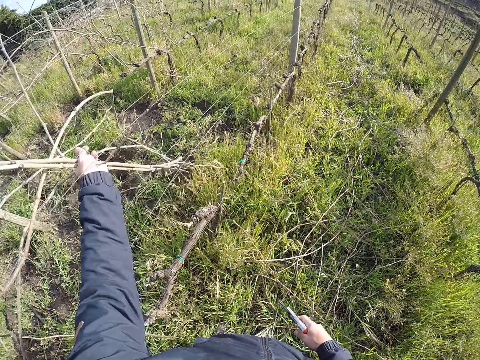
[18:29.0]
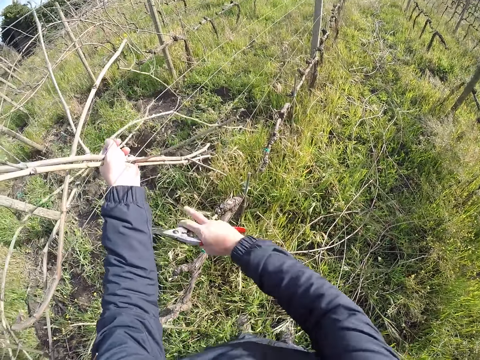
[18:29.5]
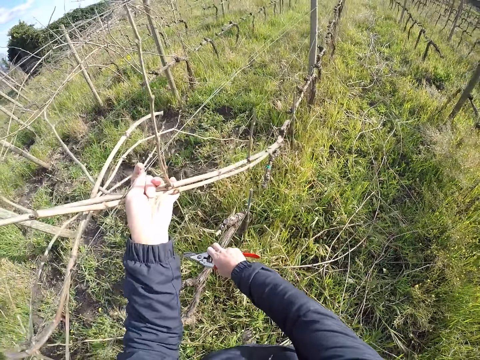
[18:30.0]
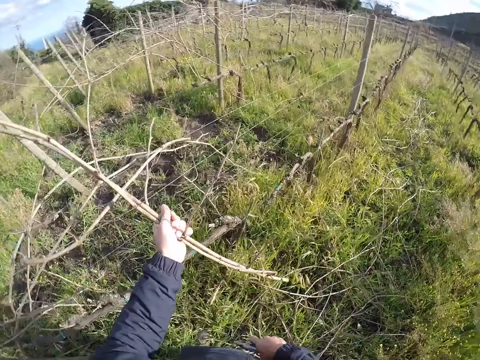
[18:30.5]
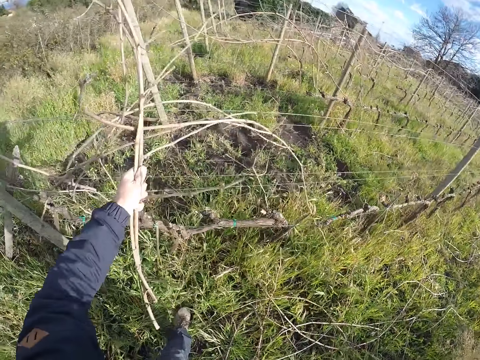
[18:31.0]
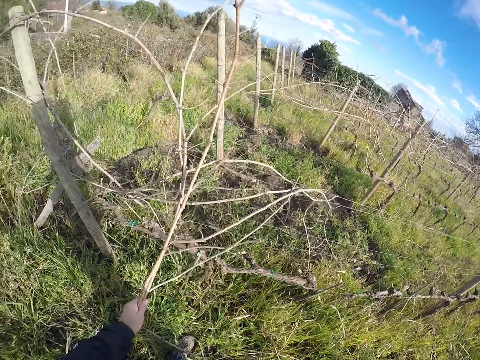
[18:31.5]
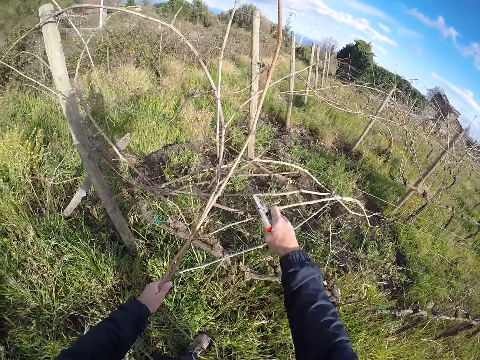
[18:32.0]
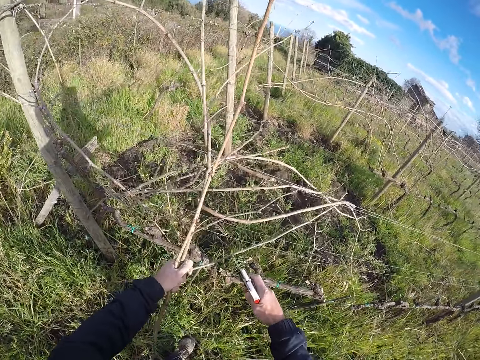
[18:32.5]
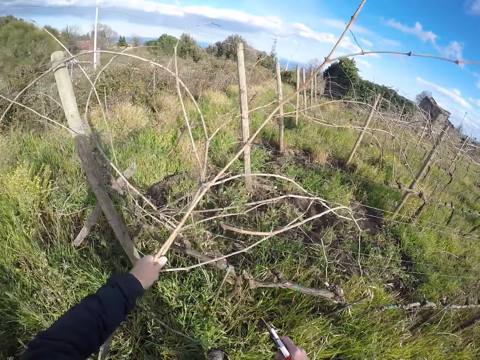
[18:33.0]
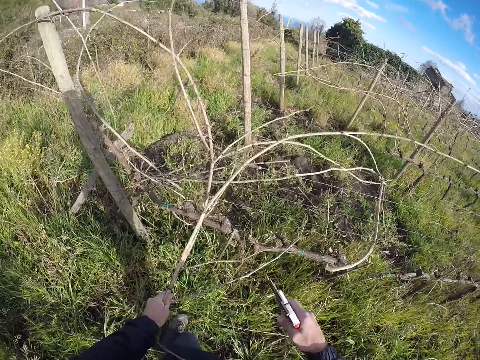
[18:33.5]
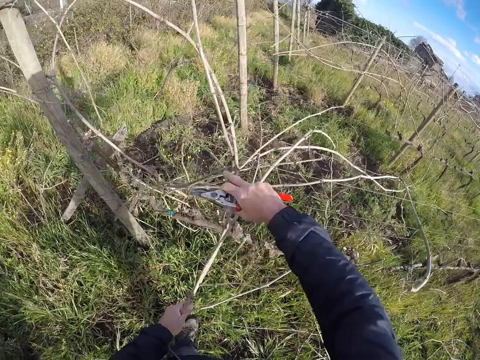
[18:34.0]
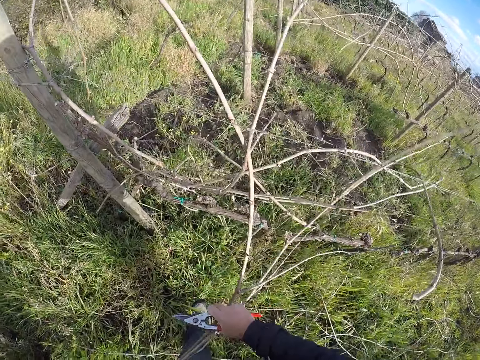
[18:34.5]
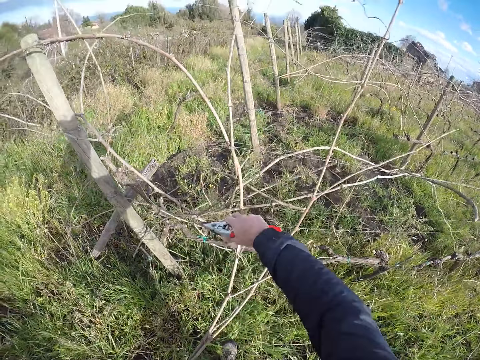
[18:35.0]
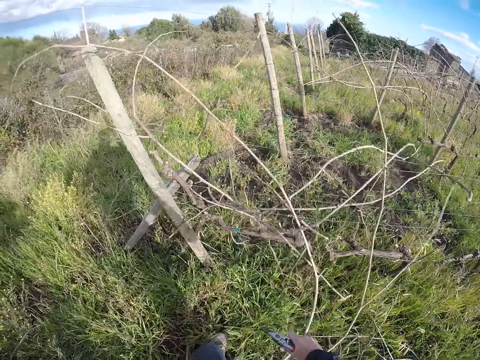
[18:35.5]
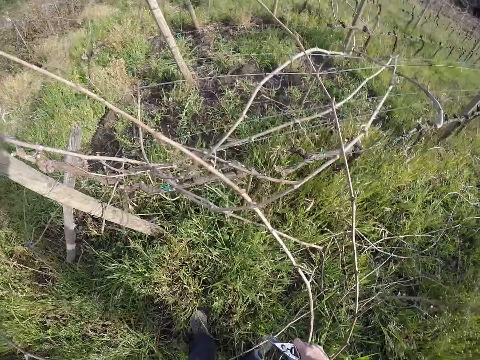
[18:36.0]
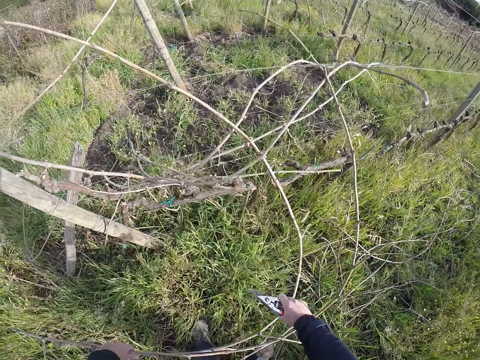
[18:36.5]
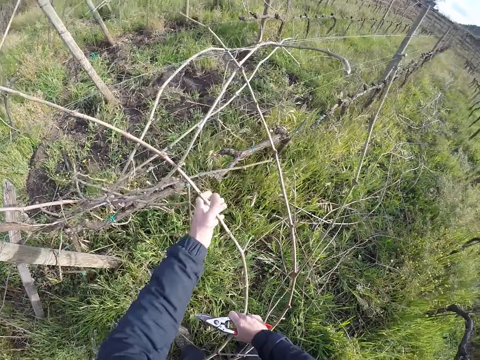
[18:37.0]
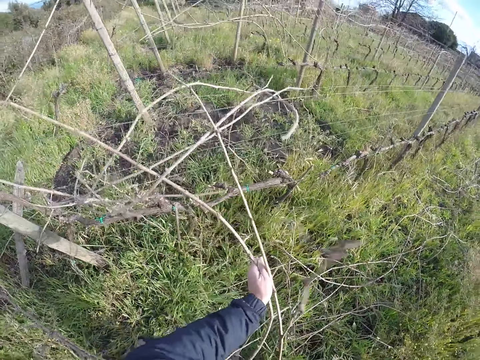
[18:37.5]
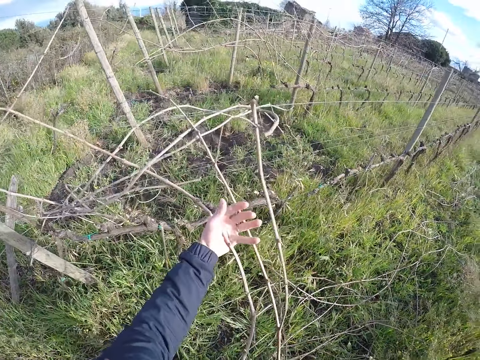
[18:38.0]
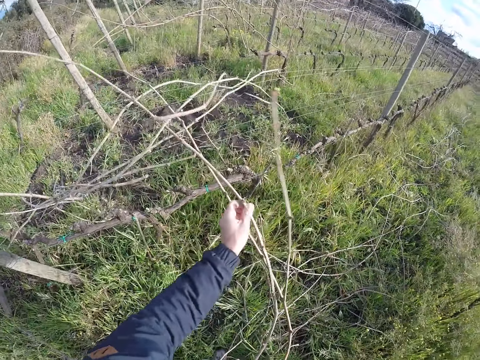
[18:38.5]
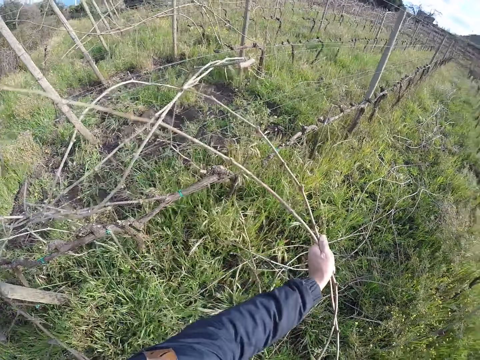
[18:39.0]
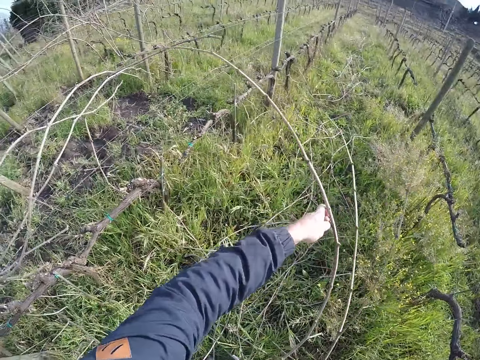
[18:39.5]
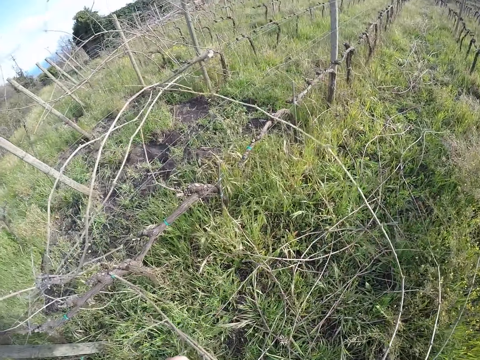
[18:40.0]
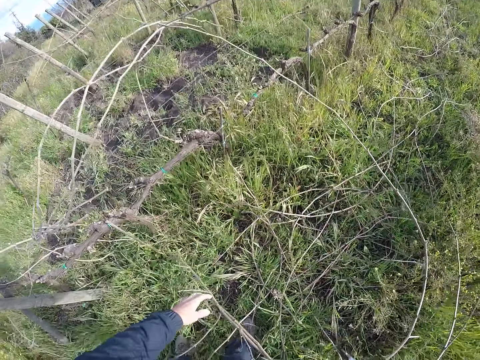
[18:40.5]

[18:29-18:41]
The camera wearer adjusts the wire with his right hand. He touches the barbed wire. He pulls the sticks. He adjusts the sticks with his right hand. He aligns the sticks with scissors. He pulls the sticks away from the wire fence with his hands.

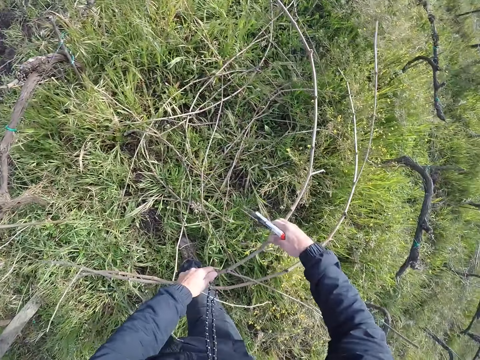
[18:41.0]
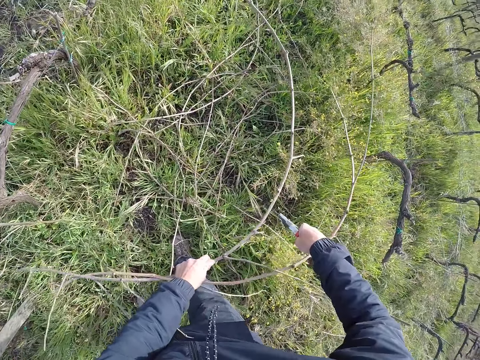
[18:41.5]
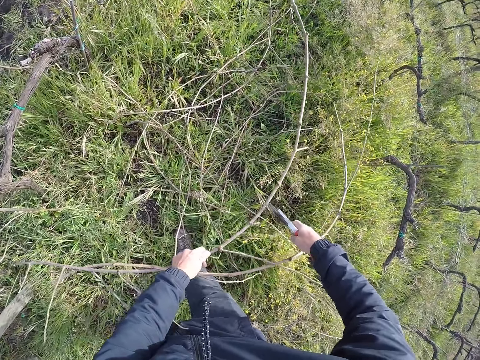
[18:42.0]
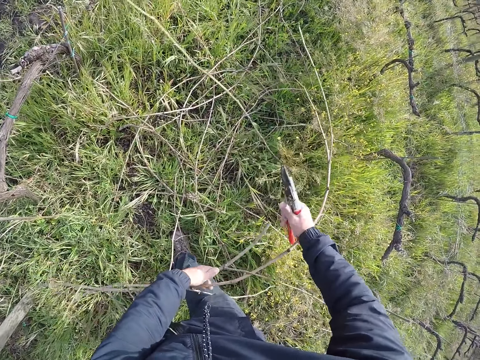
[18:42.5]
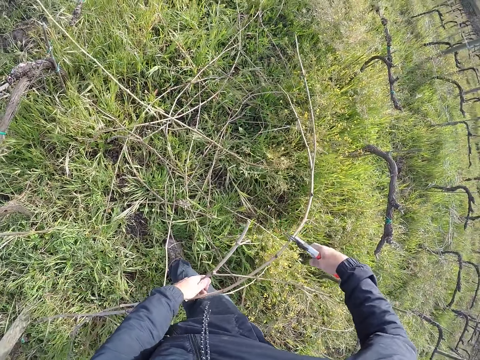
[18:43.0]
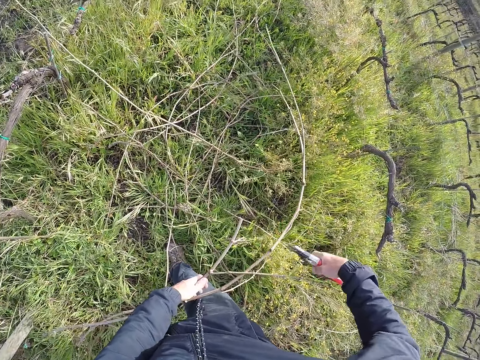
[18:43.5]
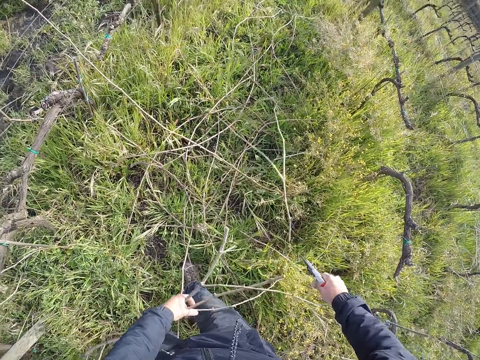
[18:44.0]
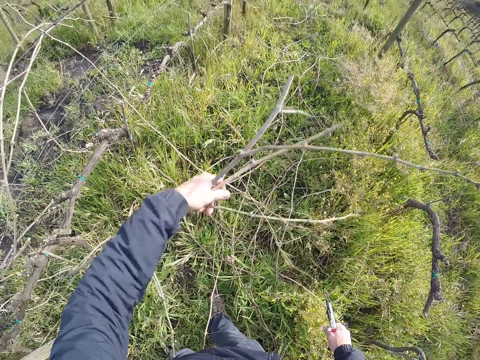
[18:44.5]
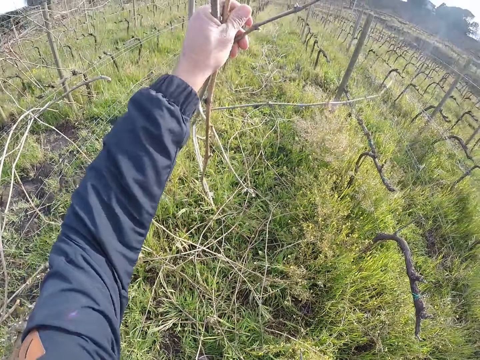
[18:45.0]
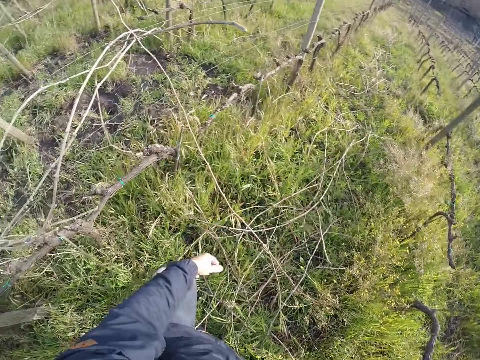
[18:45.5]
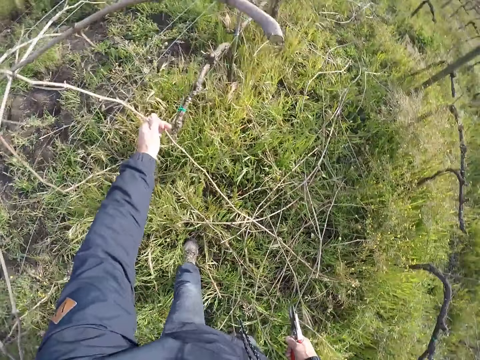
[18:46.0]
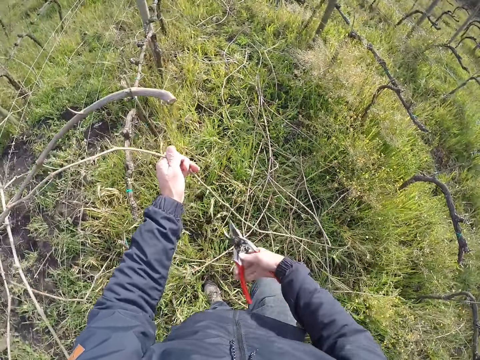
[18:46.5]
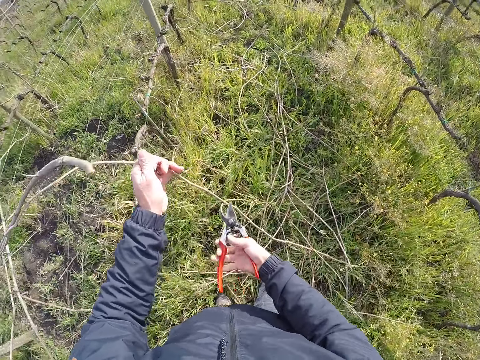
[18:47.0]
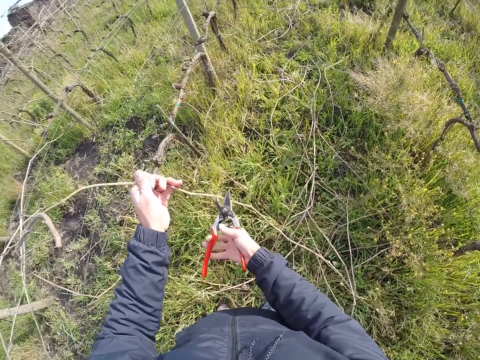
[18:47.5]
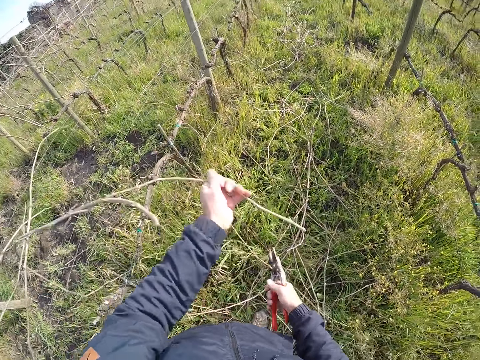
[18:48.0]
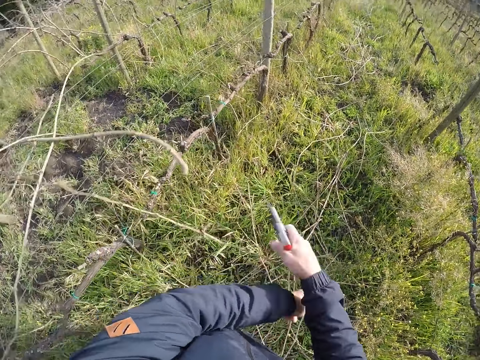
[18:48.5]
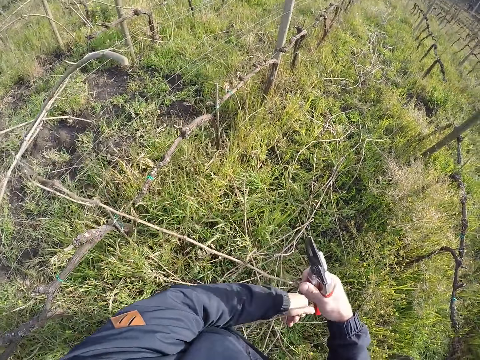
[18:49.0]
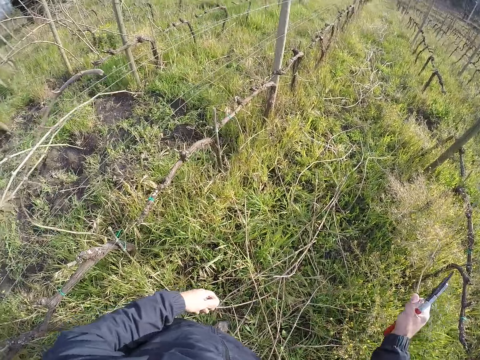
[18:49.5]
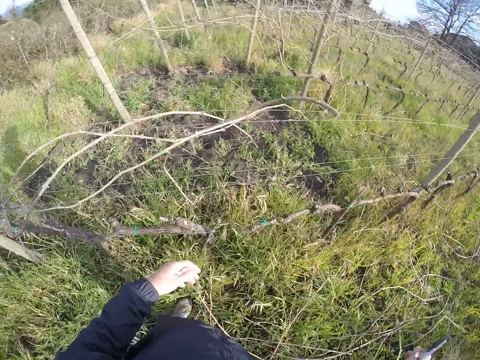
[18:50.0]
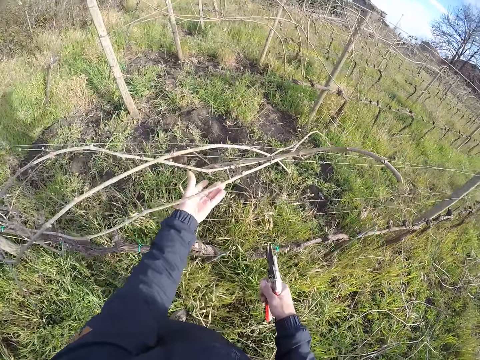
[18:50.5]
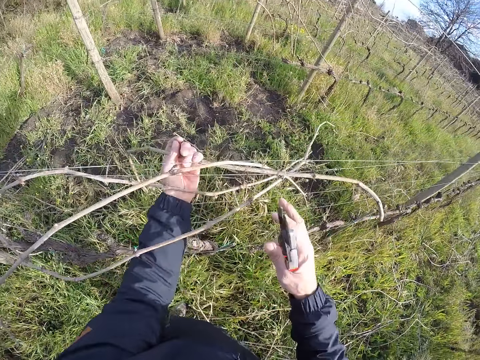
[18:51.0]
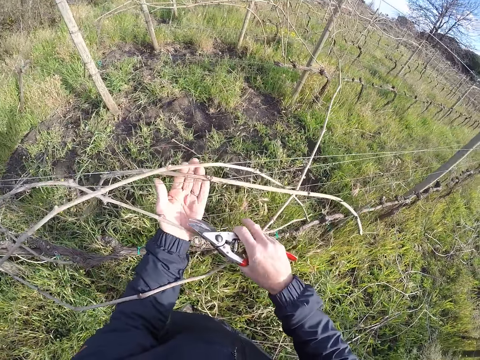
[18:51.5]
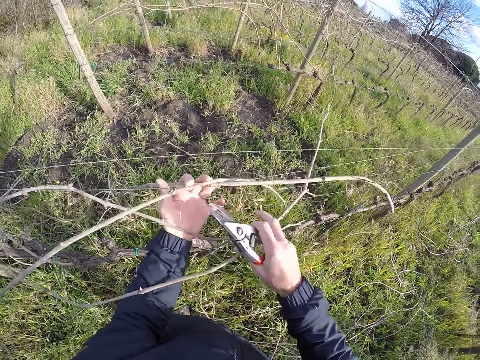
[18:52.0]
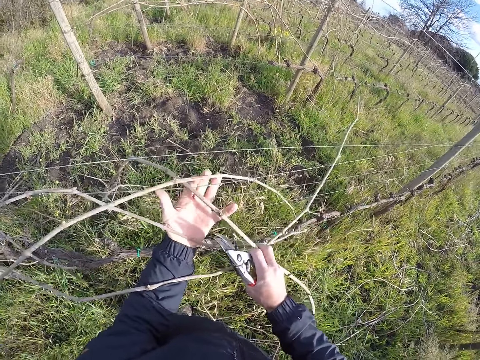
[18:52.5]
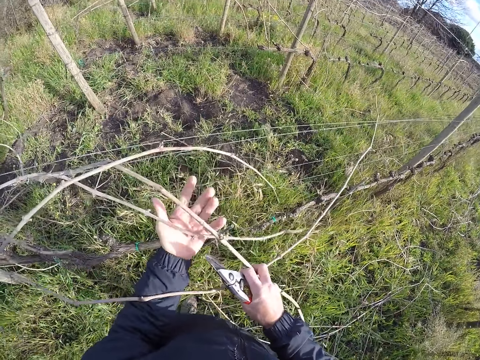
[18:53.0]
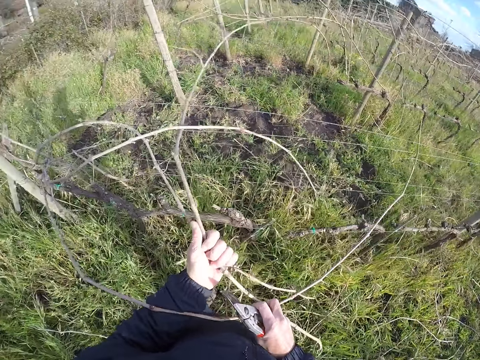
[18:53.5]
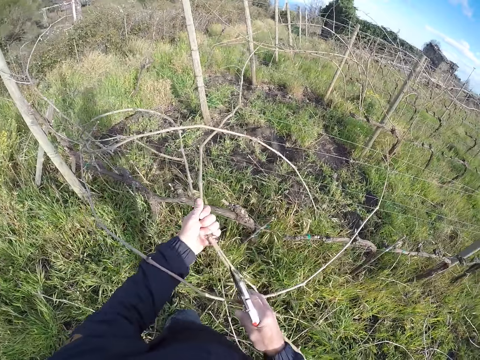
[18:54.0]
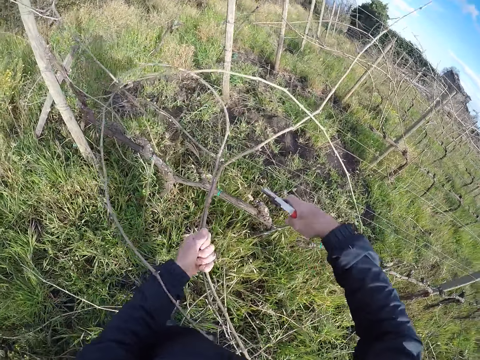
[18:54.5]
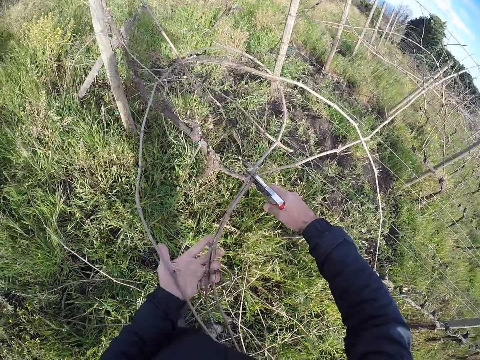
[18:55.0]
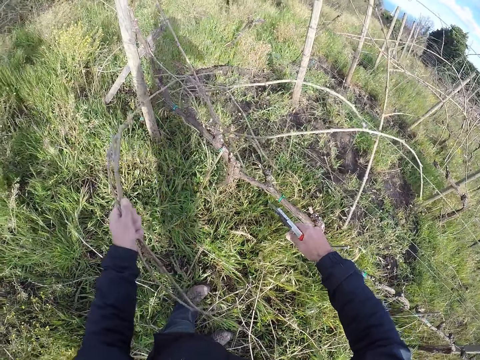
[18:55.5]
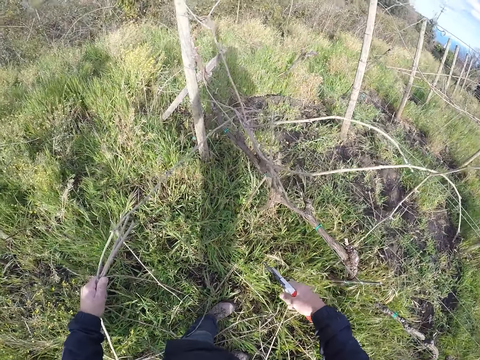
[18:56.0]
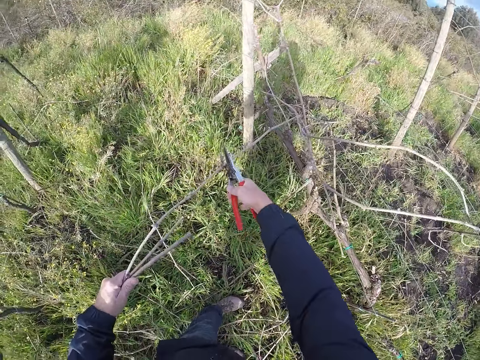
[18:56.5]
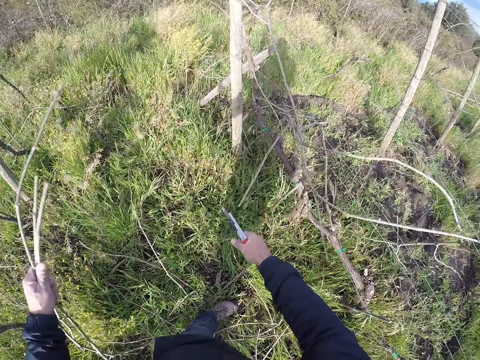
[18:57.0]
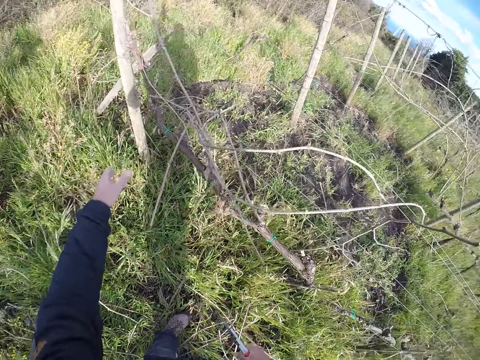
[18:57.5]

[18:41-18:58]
The camera wearer cuts the sticks in his left hand with the pliers in his right hand. He raises the sticks. He throws away the sticks in his left hand to the ground. He pulls a stick from the wire fence with his left hand. He cuts the stick in his left hand with the pliers in his right hand. He pulls the stick away from the wire fence with his left hand. He pulls the stick away from the wire fence with his right hand. He throws away the stick in his right hand to the ground. He holds the sticks on the wire fence with his left hand. He holds the sticks on the wire fence with his hands. He removes the sticks from the fence. He cuts the sticks in his left hand with the pliers in his right hand. He pulls the sticks. He cuts the stick in his left hand with the pliers in his right hand. He throws away the stick in his left hand to the ground.
